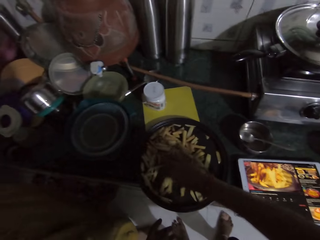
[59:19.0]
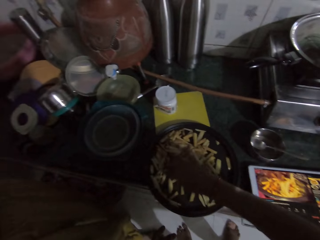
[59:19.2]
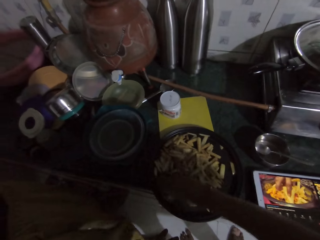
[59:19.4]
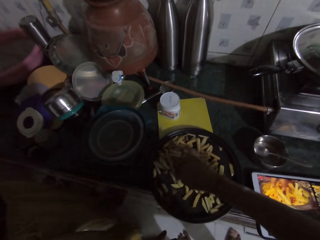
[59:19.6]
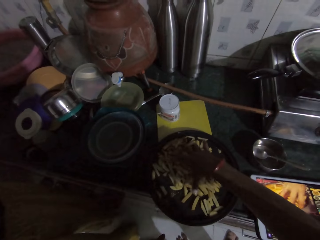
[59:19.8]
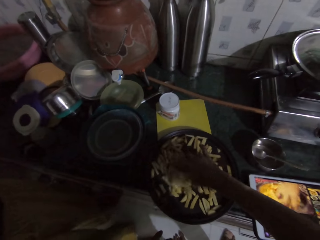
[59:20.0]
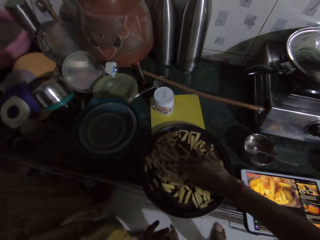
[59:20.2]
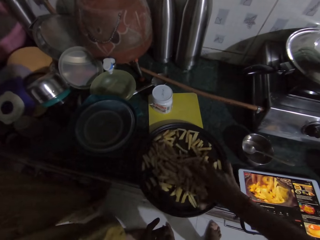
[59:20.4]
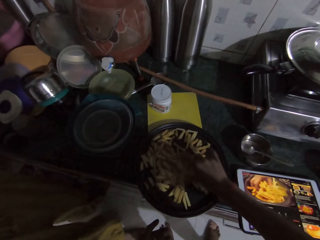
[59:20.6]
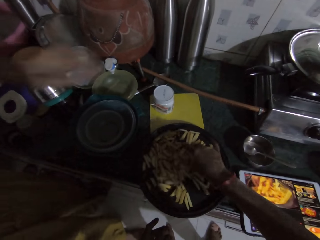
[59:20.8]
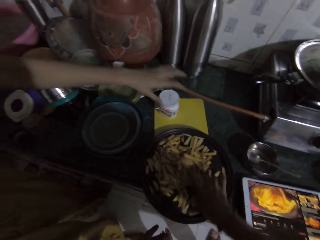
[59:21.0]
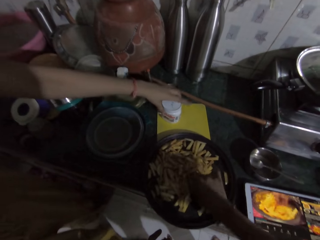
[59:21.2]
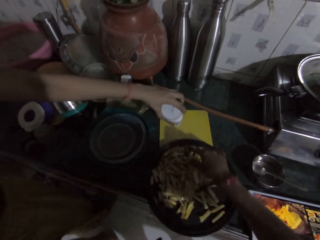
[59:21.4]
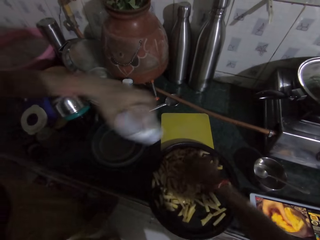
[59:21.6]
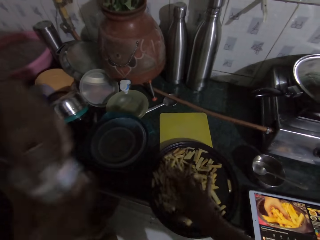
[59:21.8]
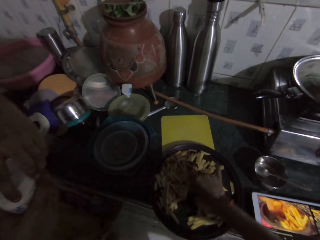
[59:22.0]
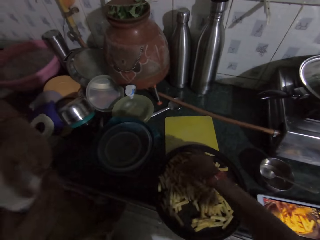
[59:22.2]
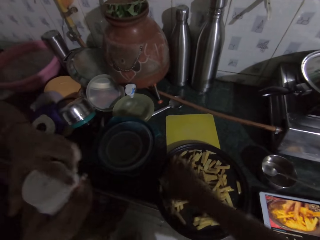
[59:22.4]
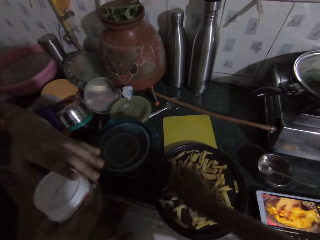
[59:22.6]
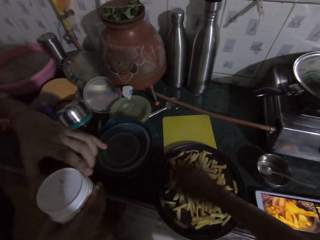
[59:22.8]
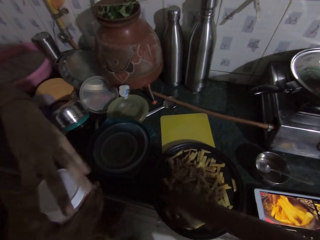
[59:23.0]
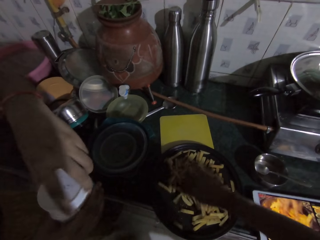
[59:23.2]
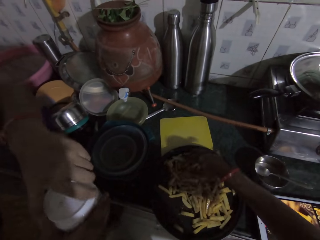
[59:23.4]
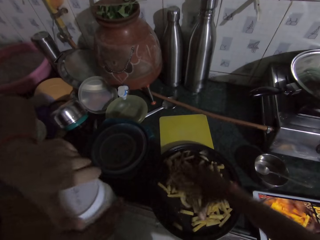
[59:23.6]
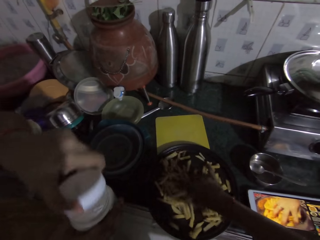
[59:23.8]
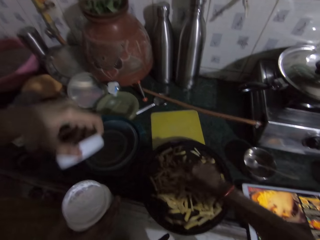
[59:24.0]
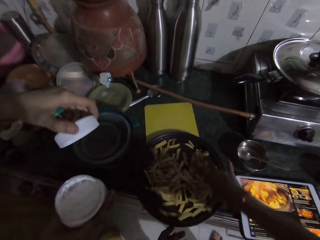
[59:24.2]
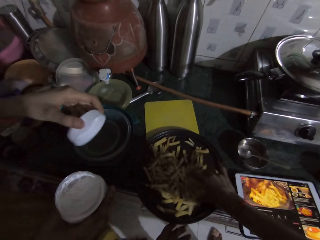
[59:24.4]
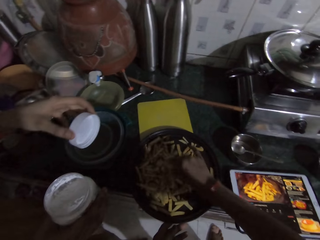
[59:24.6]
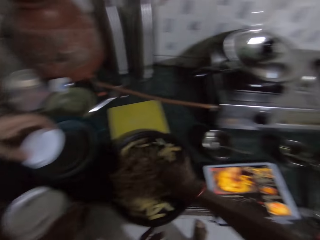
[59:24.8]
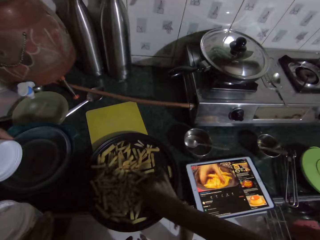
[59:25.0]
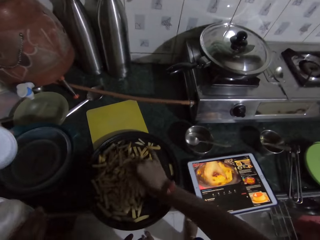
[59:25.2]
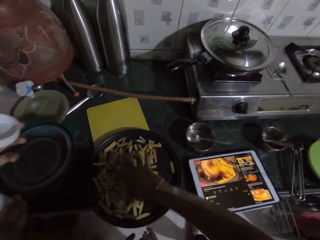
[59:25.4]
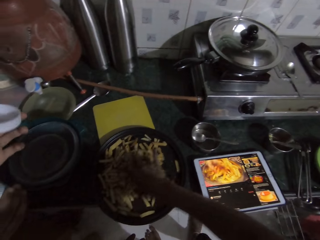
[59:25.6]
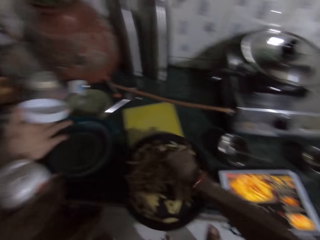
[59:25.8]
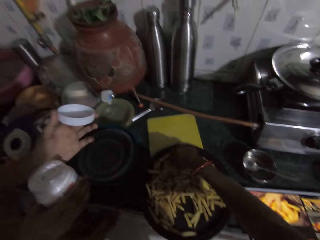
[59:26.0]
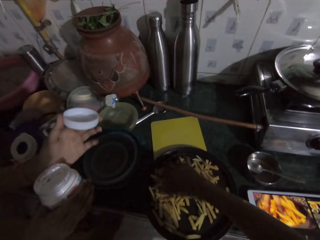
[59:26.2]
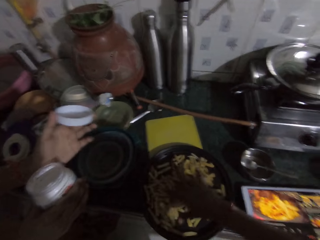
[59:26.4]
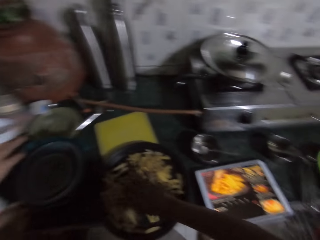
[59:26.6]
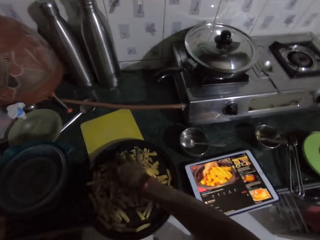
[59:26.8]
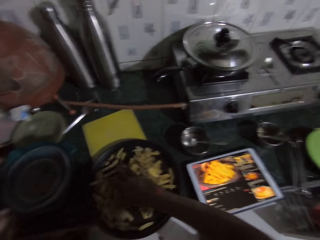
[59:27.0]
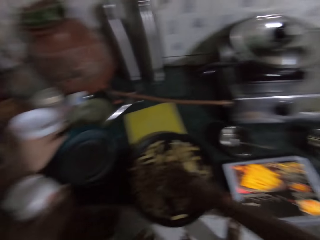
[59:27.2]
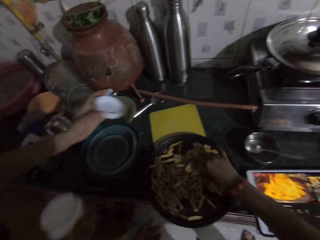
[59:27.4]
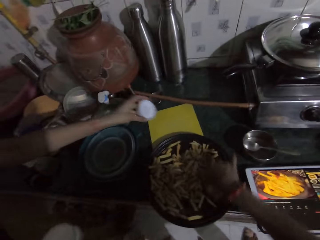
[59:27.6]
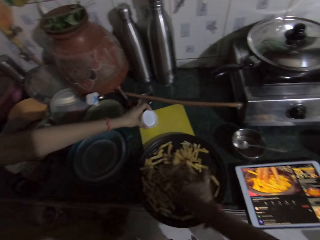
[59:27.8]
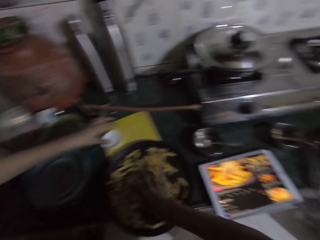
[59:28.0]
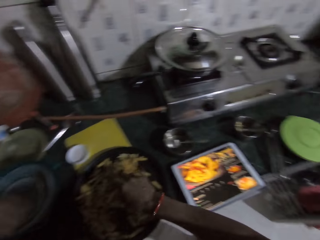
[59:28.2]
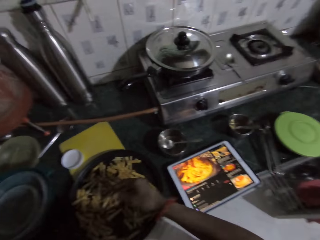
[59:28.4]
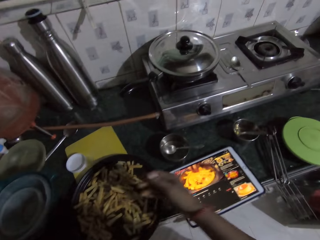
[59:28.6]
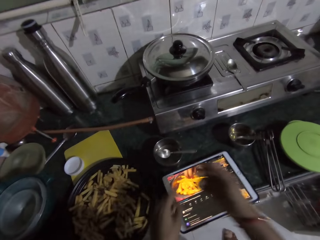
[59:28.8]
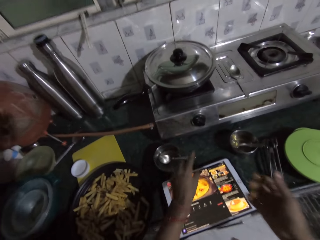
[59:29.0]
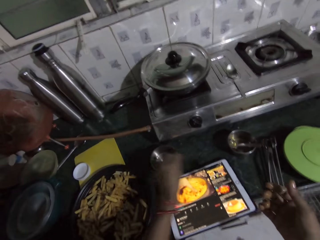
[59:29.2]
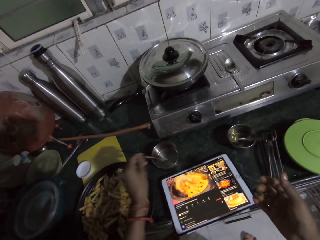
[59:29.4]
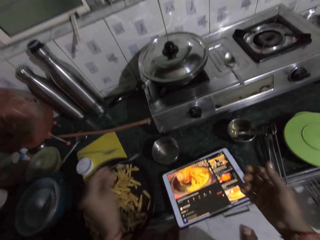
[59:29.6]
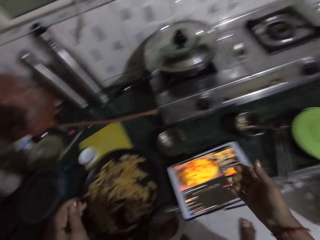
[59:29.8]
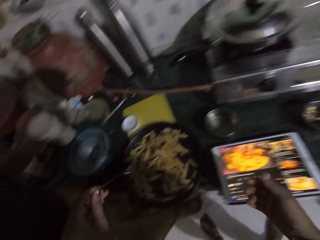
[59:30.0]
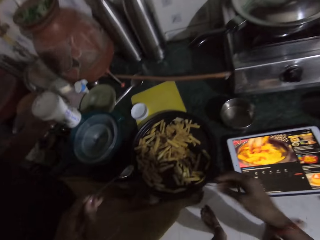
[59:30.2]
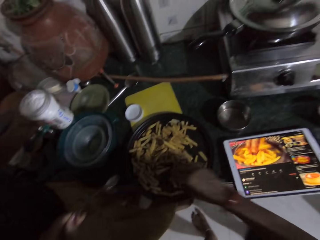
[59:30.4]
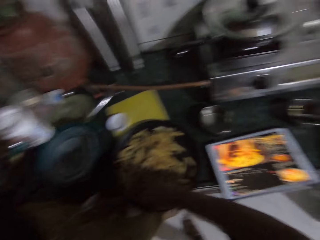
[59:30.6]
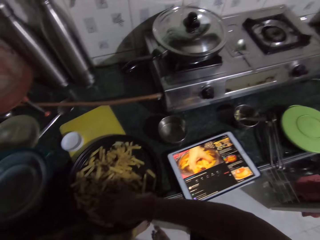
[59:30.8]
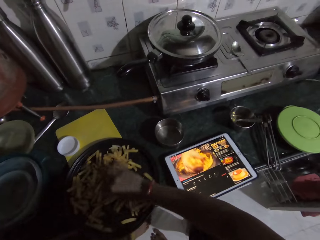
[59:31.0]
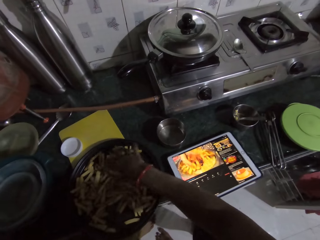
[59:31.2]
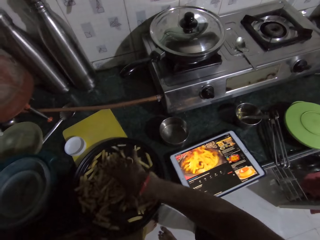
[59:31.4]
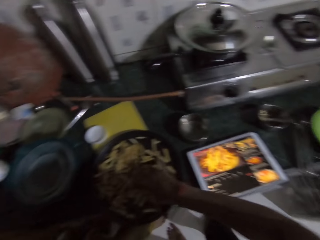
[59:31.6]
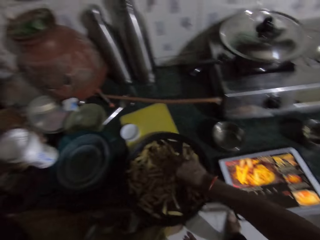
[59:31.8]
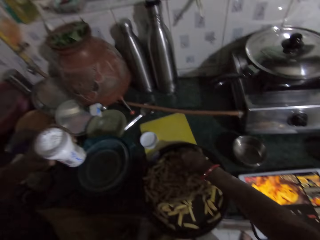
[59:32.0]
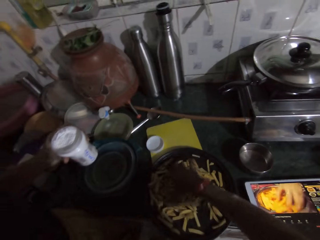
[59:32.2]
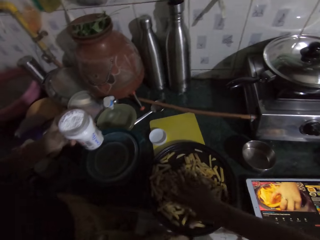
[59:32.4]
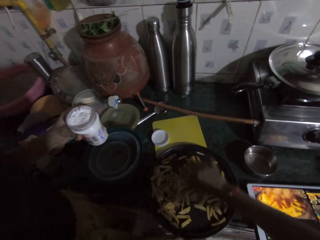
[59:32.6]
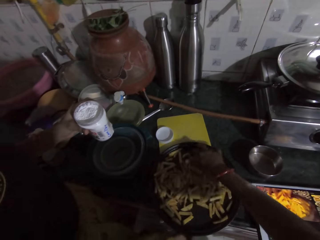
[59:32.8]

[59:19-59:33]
A woman picks up a can from the chopping board with her left hand. She holds the can with both hands. She opens the can cover with her left hand. She drops the can cover on the chopping board with her left hand. The camera wearer interacts with the woman. She picks up a spoon from a plate on the kitchen countertop with her right hand. She passes the spoon to the woman with her left hand. She turns the chips in the fry pan with her right hand.

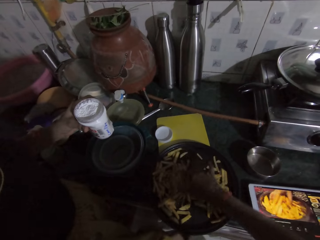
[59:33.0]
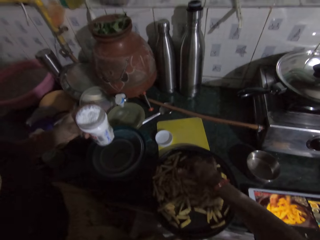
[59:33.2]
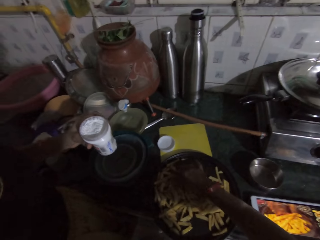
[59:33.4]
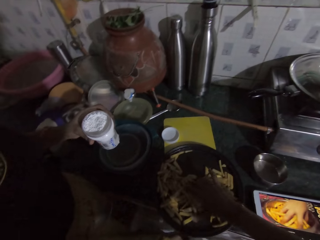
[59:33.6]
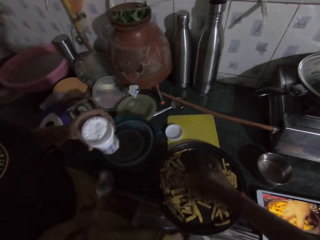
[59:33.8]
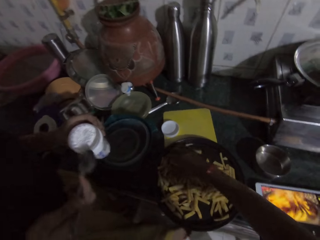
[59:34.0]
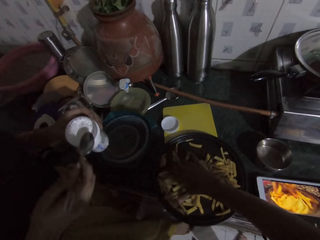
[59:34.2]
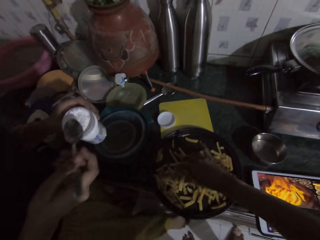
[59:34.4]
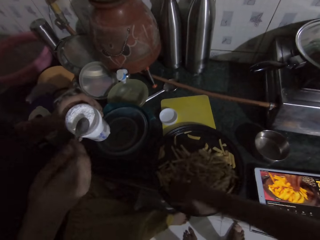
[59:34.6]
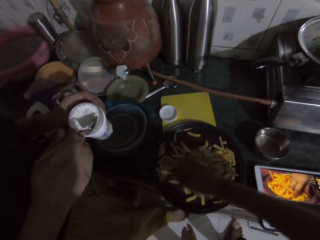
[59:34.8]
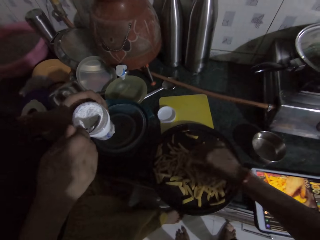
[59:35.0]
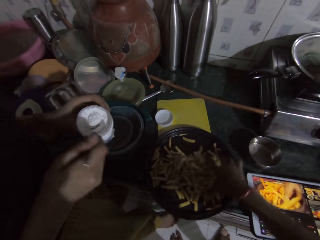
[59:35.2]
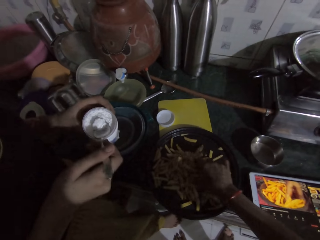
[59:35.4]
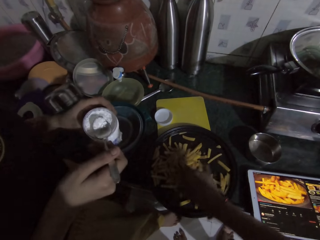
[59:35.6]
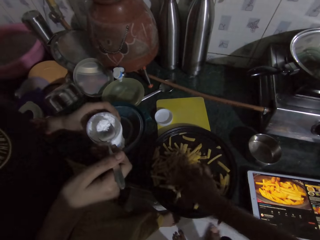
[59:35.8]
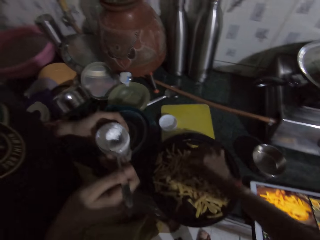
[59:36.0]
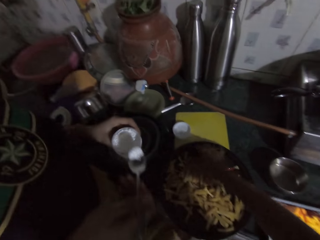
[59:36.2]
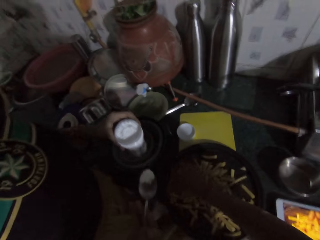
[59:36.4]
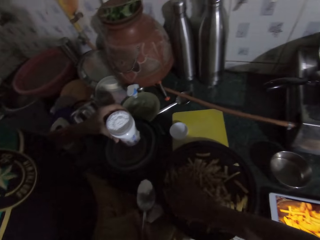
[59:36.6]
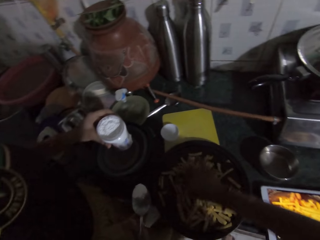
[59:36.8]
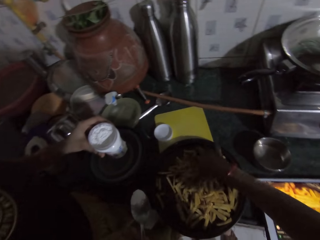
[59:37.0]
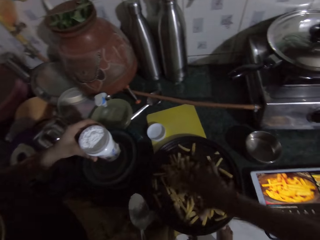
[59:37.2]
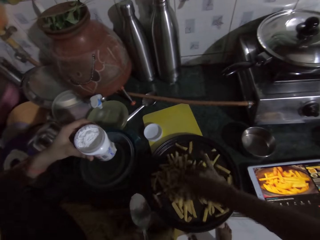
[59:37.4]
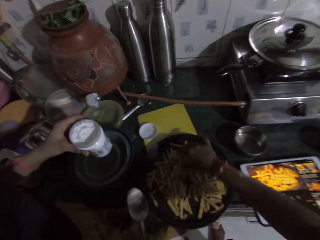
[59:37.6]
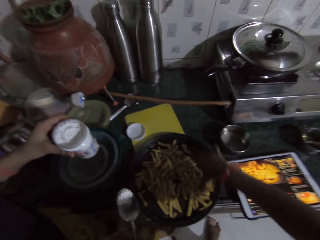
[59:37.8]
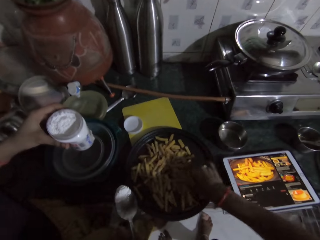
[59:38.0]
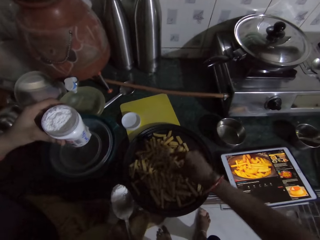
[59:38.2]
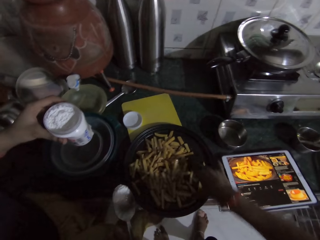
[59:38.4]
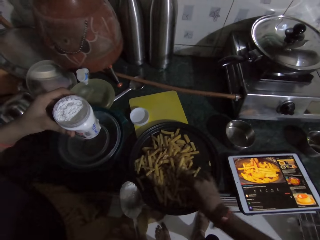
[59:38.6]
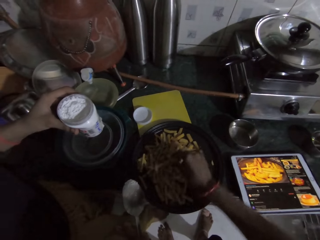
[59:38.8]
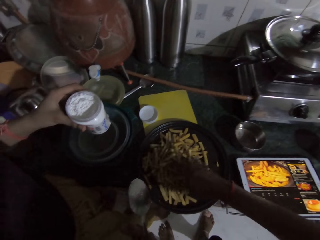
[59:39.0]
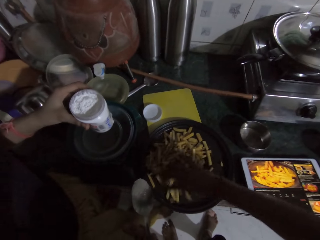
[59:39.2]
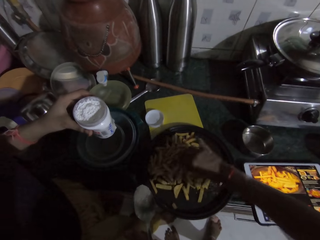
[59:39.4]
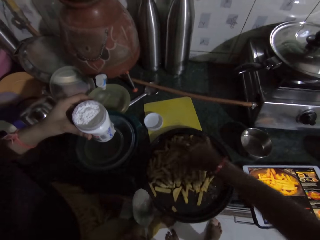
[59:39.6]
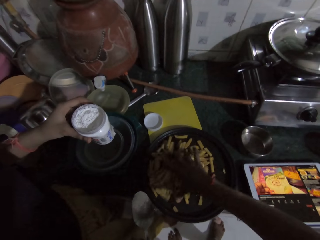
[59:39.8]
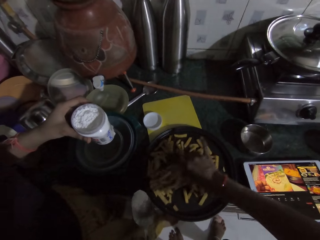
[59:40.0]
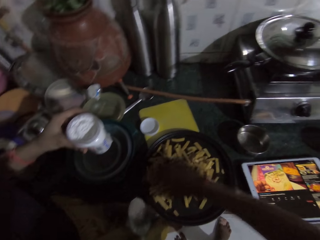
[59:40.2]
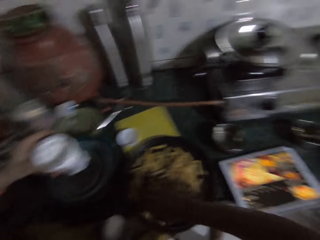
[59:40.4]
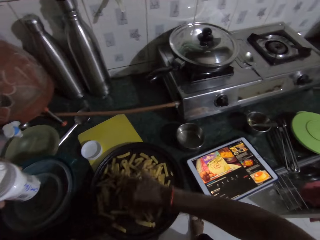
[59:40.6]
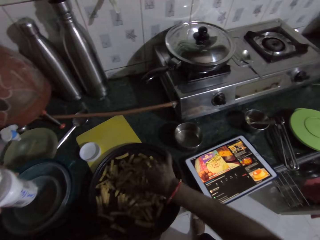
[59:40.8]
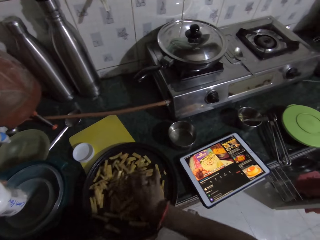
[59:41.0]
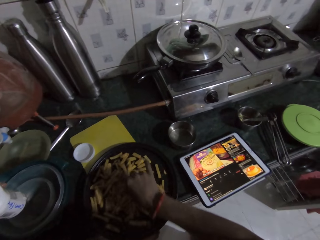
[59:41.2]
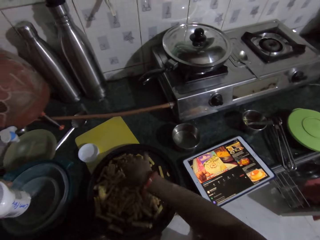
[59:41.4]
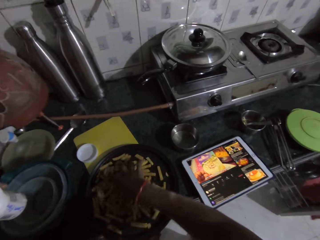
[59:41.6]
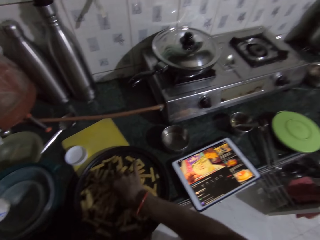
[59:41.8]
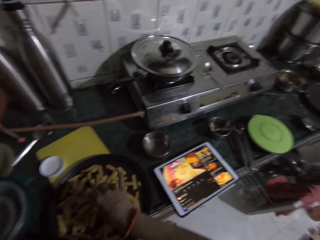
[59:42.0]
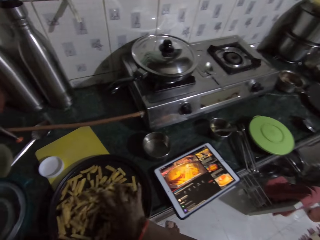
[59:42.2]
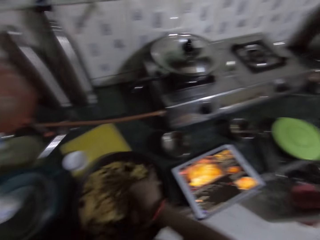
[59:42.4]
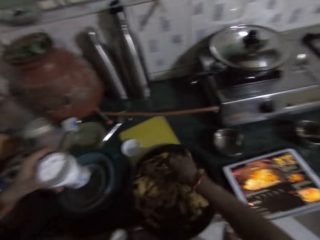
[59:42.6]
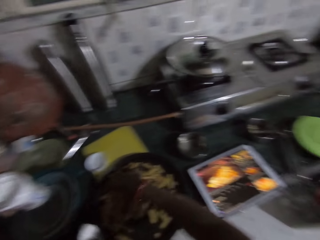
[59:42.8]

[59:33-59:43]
The woman scoops salt from the can with the spoon in her right hand. The camera wearer interacts with the woman.
